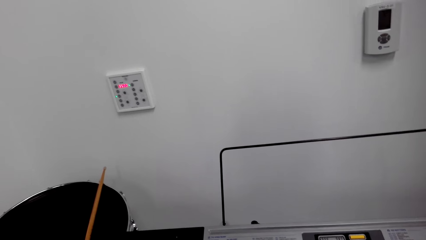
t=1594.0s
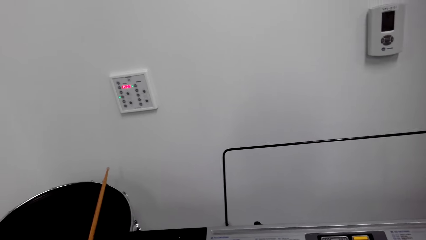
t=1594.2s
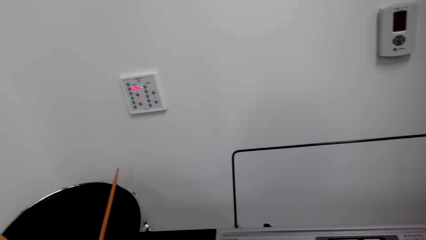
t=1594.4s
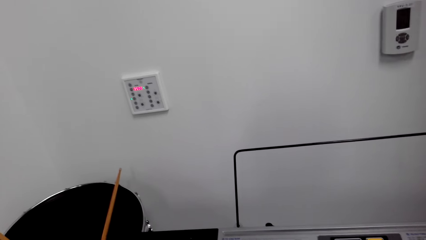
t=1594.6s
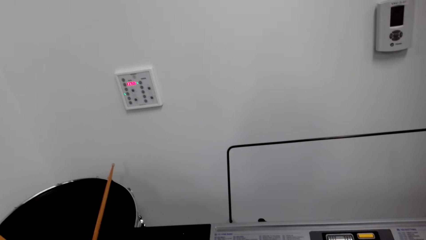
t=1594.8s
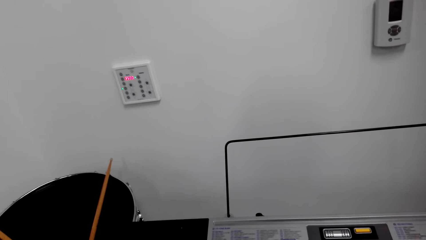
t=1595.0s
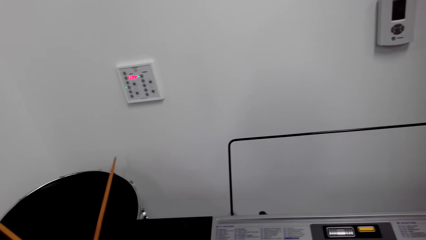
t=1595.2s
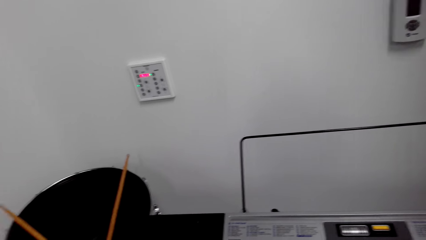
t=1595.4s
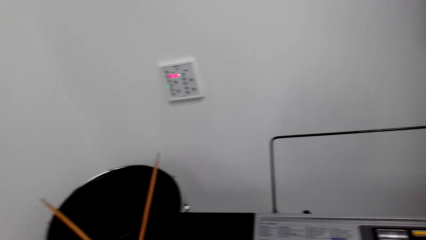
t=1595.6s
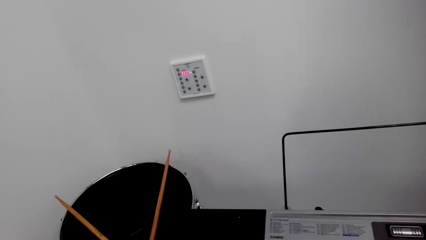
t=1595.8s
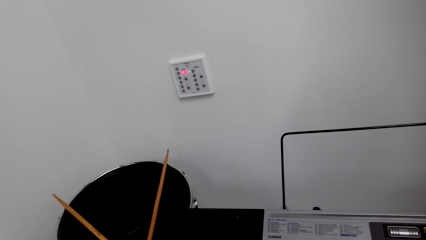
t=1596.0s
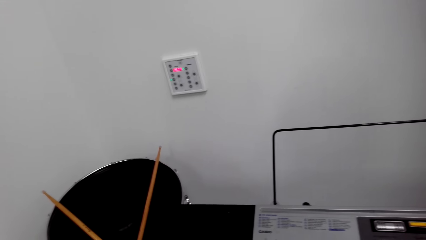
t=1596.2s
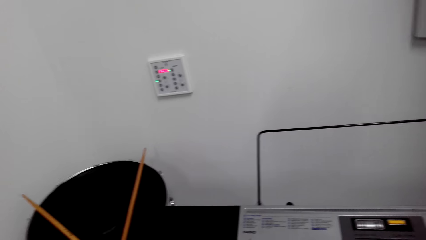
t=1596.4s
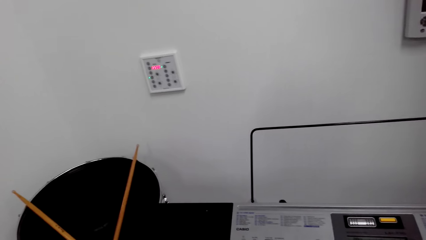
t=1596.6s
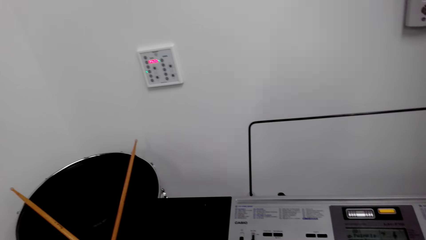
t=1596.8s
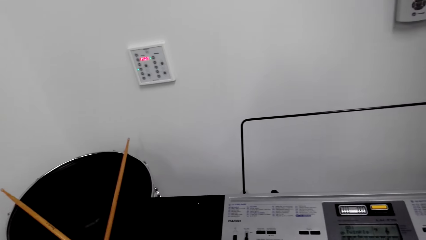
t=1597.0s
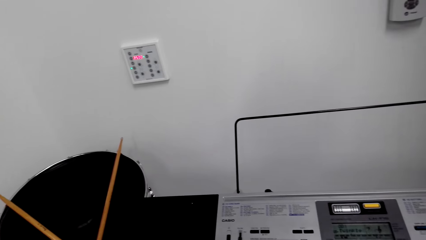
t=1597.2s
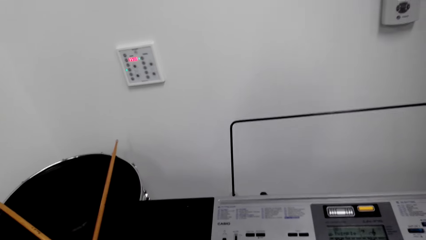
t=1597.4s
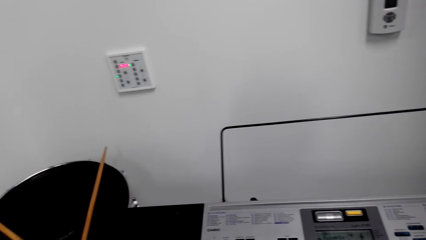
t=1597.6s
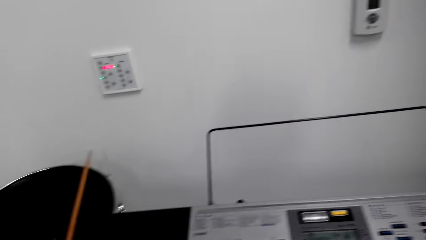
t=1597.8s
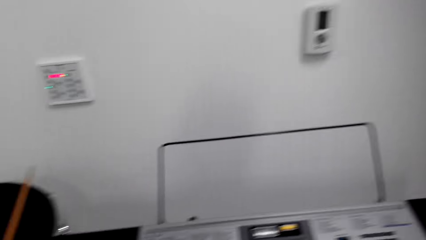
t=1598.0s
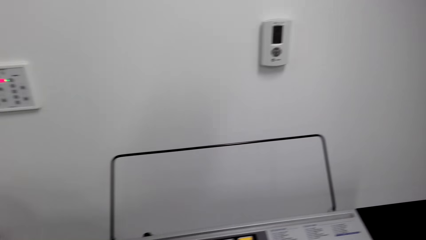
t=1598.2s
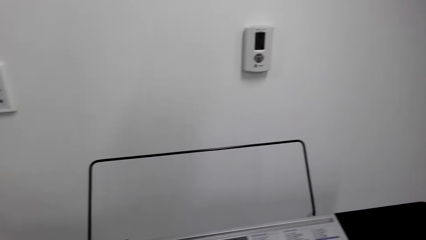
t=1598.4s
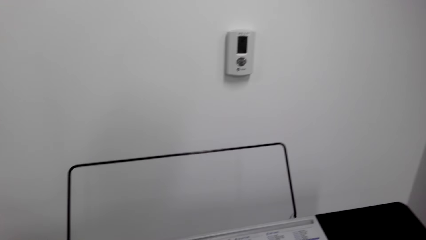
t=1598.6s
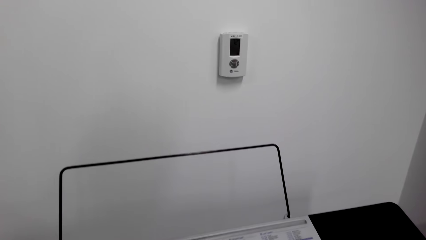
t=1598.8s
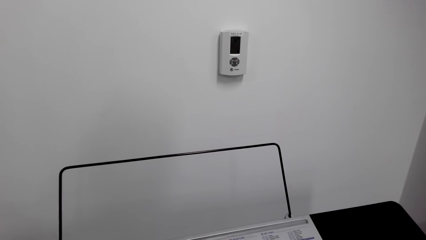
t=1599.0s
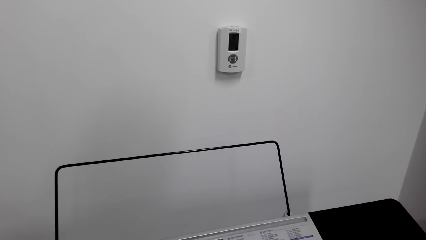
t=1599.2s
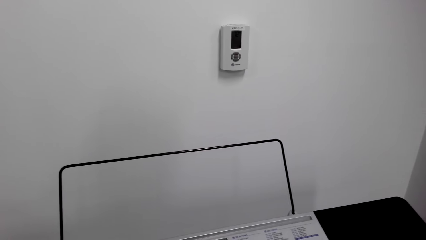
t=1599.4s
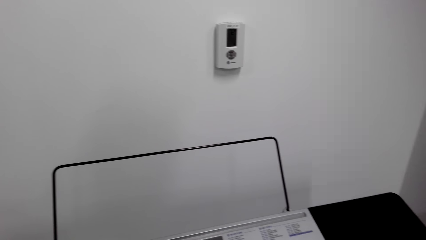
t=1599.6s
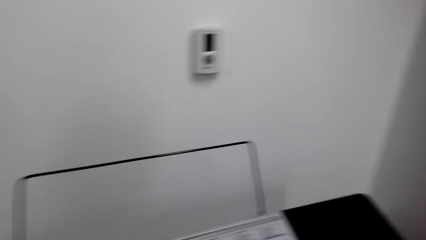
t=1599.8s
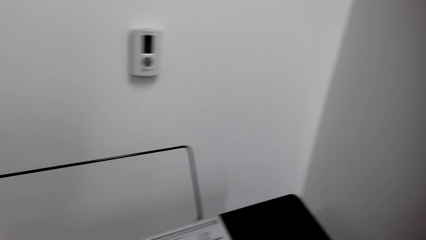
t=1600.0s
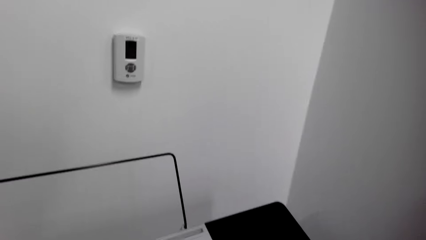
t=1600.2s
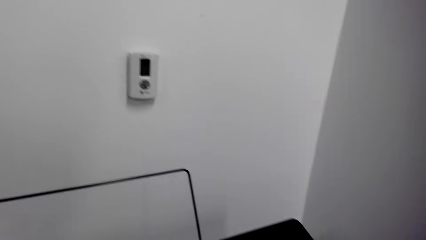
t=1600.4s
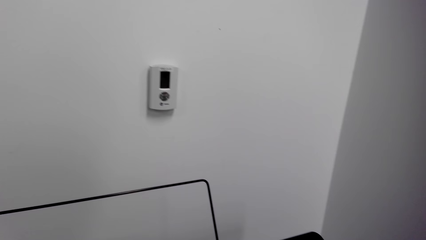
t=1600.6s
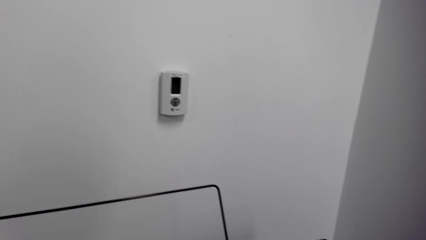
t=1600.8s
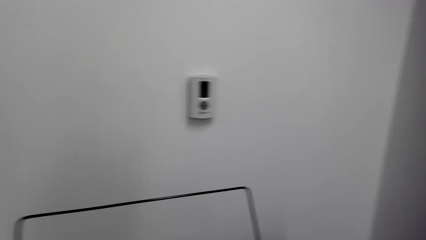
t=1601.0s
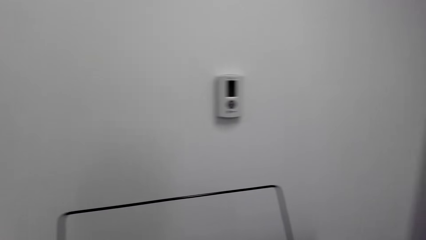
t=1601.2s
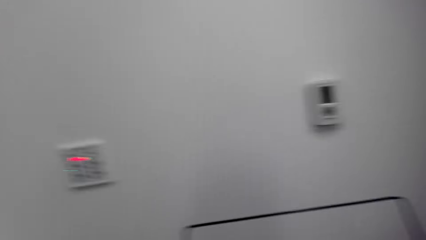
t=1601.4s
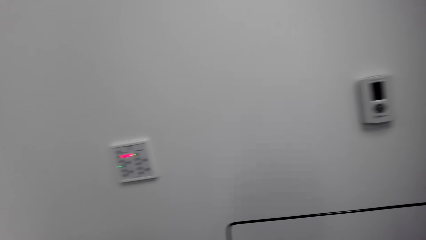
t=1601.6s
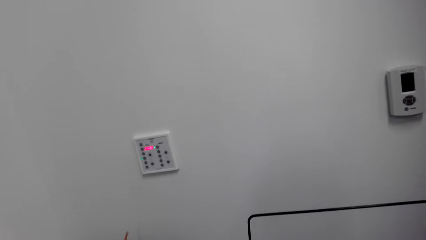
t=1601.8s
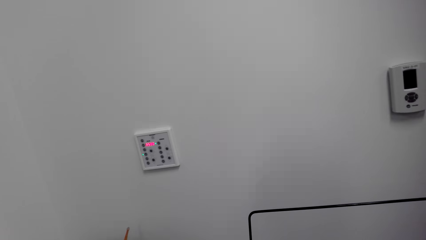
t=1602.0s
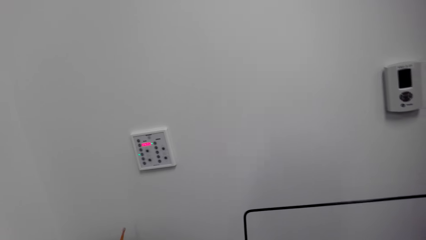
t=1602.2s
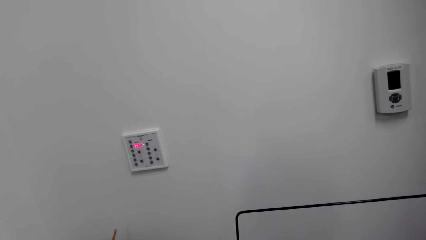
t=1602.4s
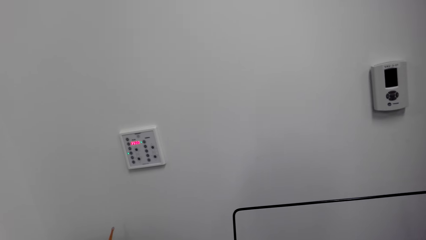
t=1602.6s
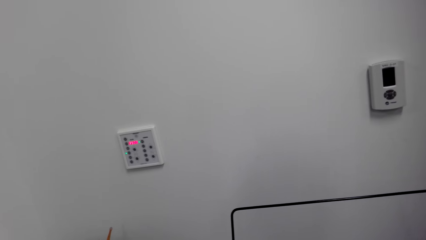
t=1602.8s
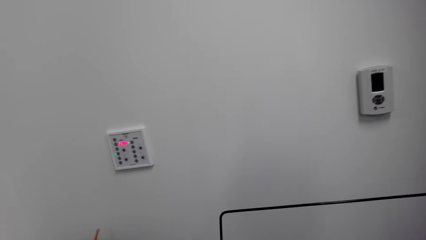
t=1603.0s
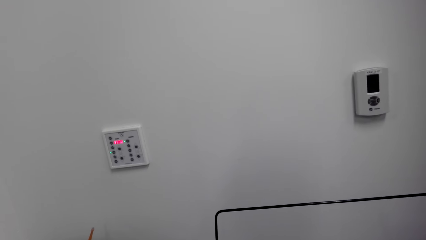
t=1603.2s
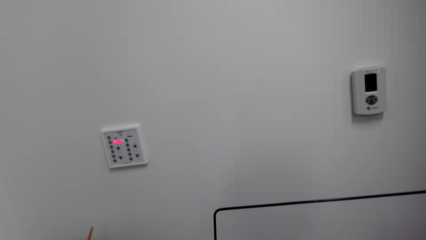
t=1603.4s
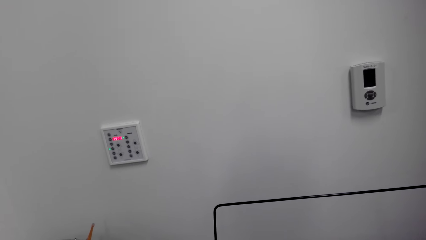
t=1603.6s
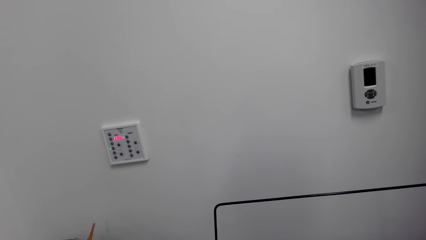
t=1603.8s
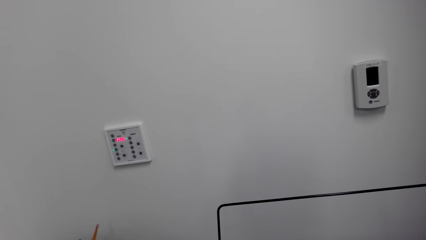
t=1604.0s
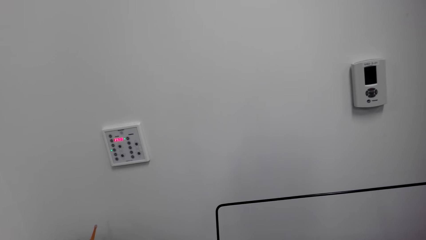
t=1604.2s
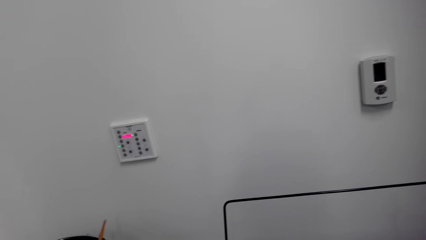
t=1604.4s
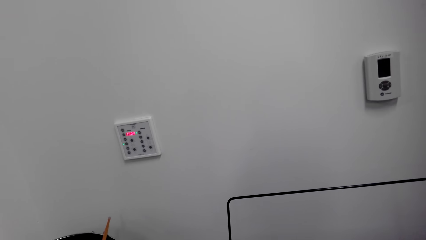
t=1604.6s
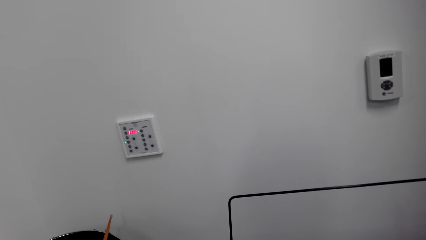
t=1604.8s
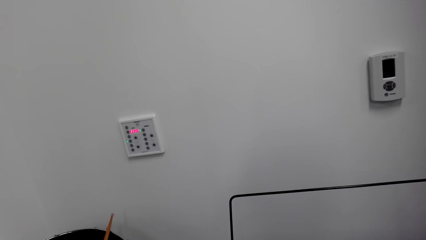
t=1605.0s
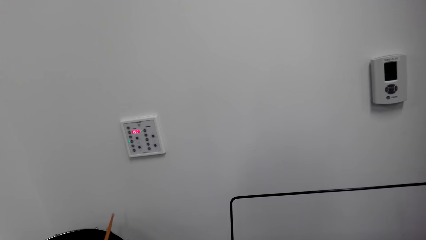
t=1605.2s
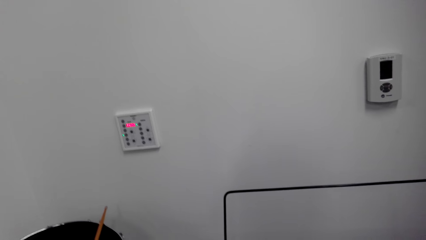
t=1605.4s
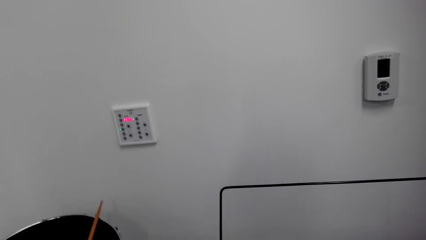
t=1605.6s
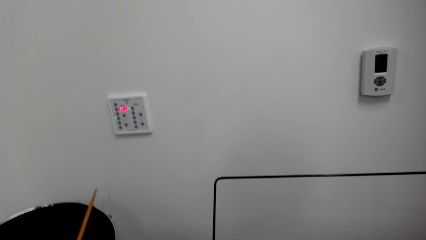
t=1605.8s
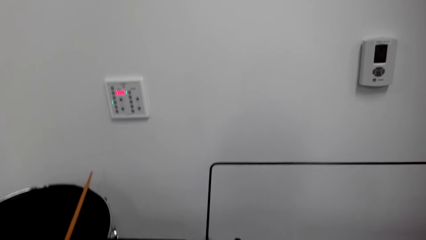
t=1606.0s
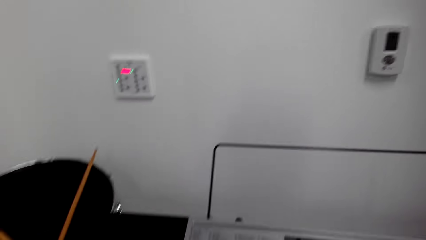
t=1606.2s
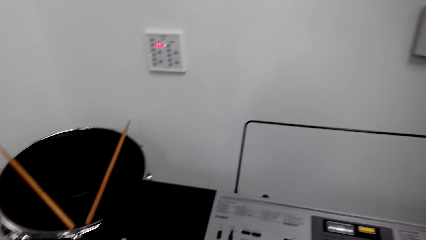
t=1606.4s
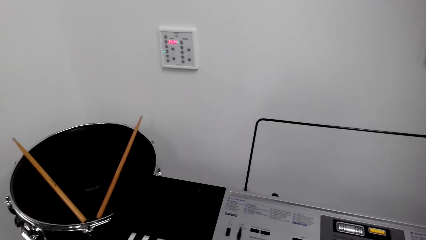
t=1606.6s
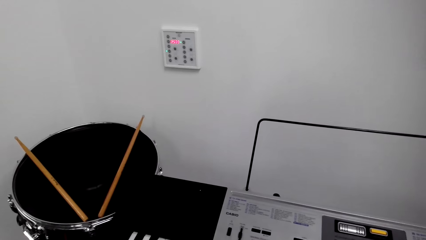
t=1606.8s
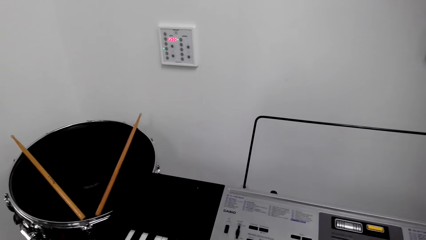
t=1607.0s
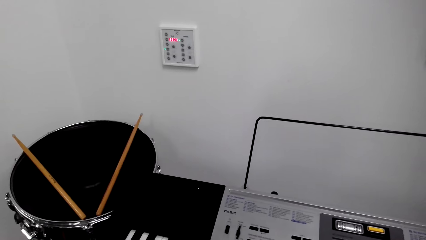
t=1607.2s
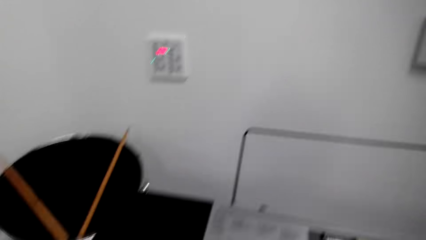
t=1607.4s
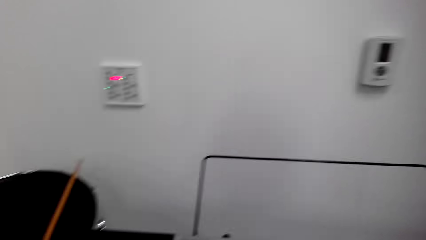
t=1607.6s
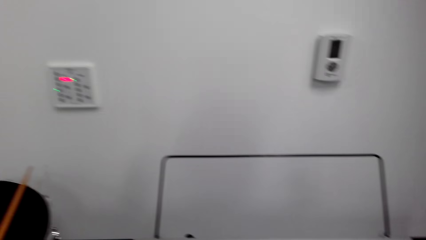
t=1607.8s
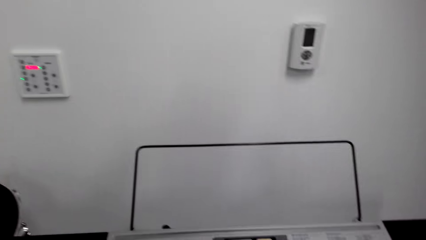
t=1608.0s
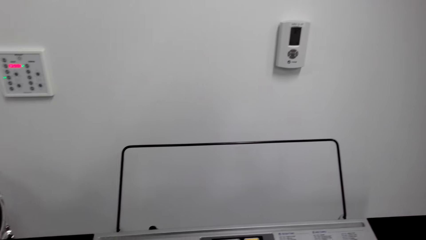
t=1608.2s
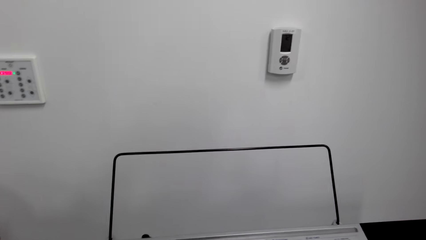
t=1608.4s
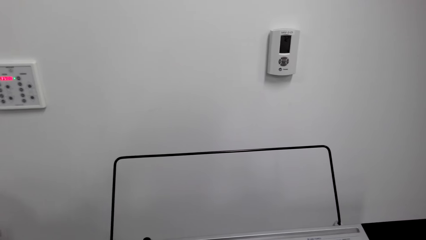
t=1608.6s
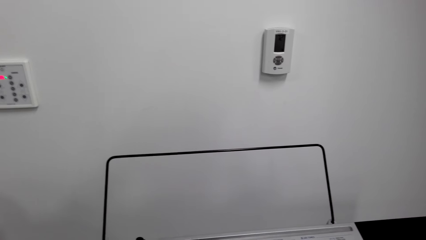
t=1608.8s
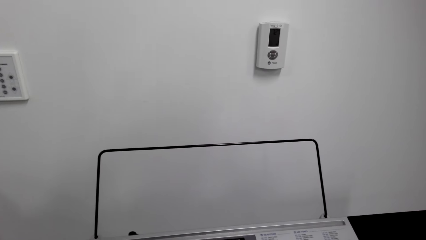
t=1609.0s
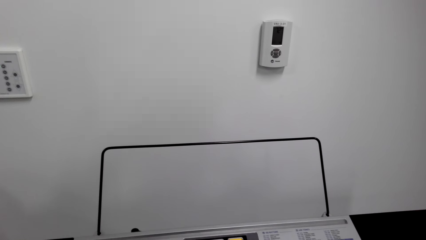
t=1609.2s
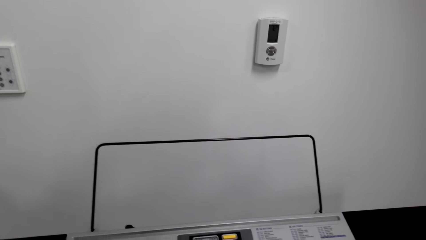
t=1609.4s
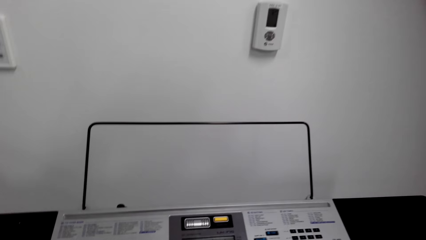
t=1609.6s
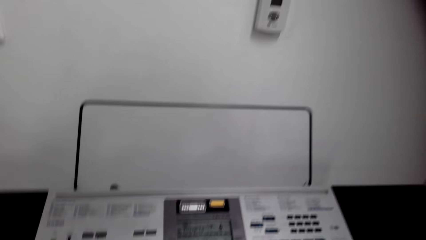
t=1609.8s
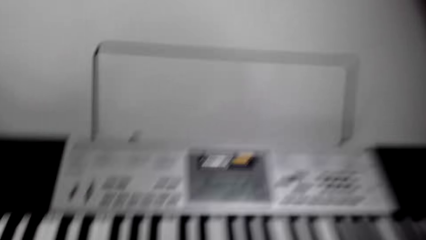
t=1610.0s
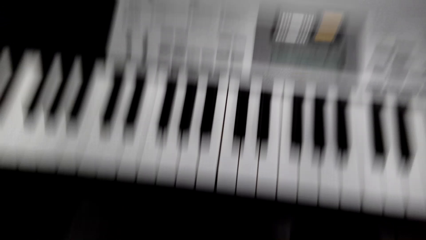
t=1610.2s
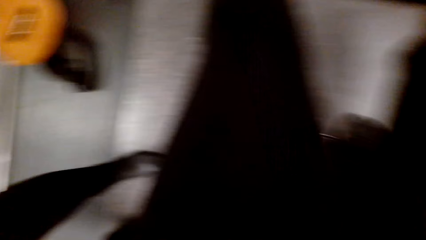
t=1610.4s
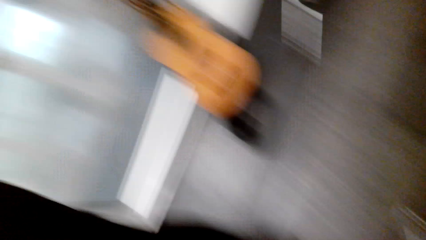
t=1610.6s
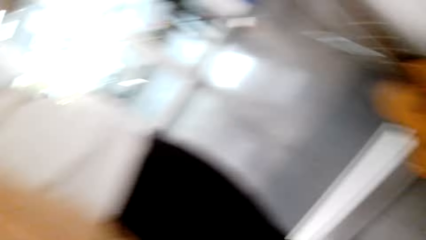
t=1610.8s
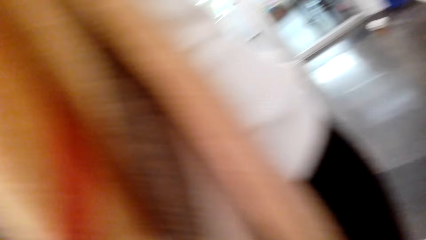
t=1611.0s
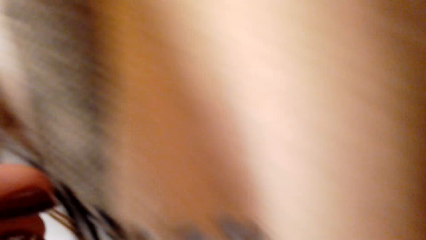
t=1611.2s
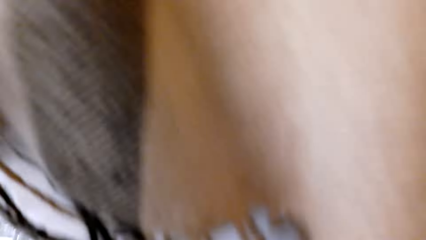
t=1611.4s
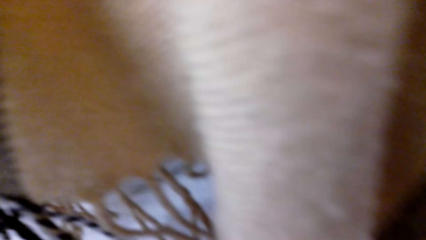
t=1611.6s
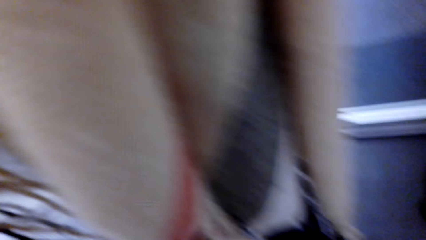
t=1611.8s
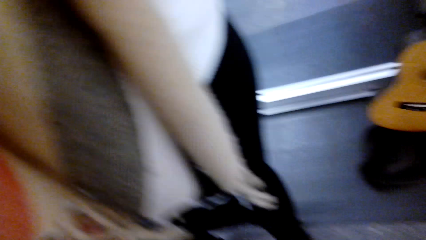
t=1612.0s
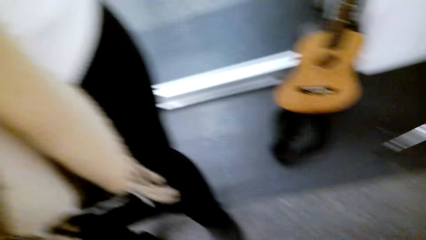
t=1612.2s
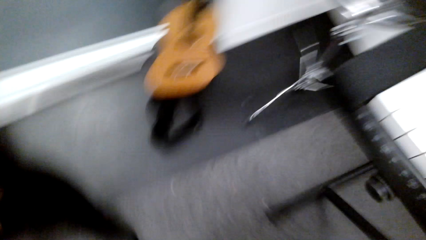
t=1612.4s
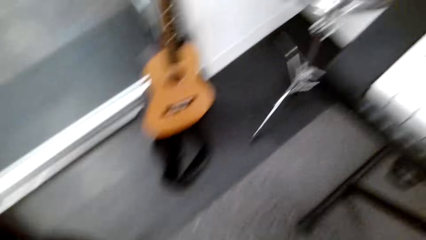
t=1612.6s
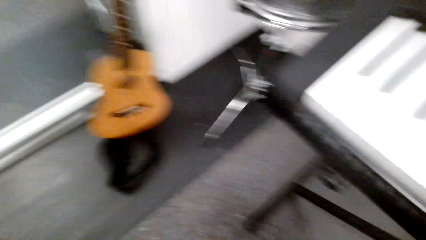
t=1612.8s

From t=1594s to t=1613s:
A lady talks to the camera wearer. The camera wearer stands and looks around.
